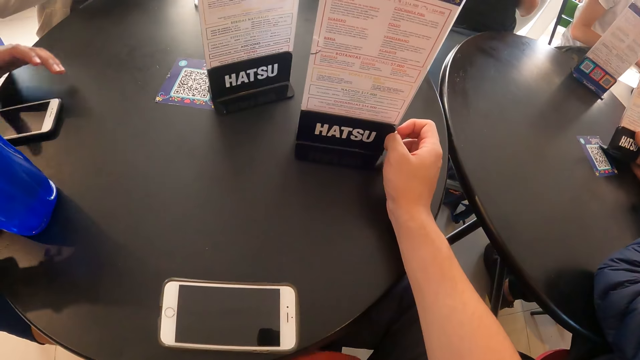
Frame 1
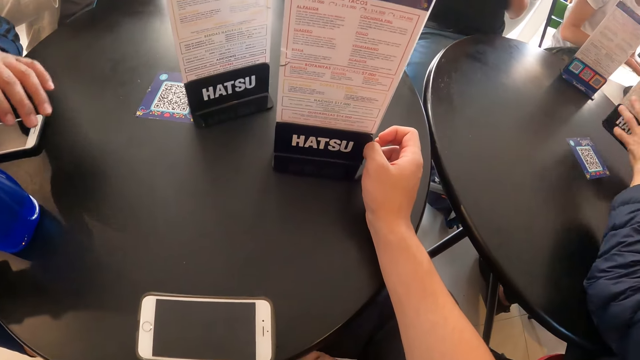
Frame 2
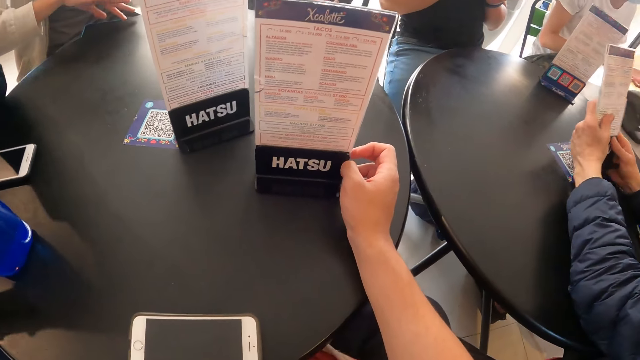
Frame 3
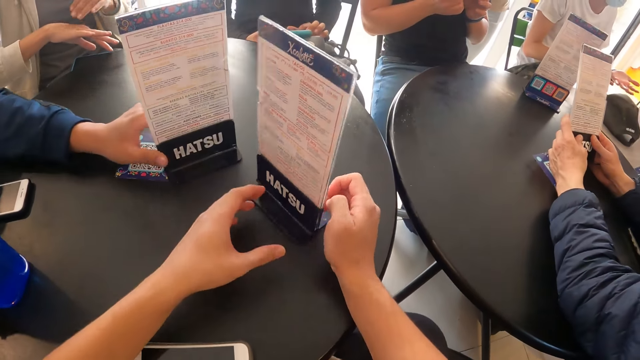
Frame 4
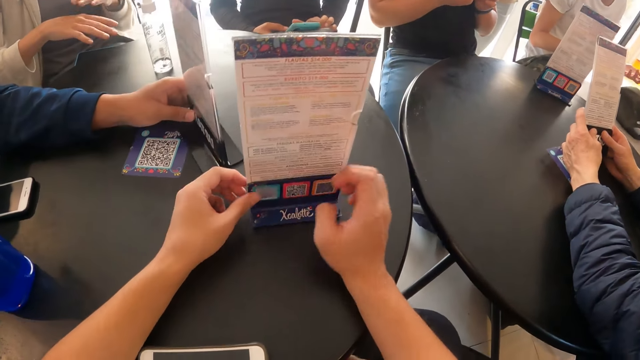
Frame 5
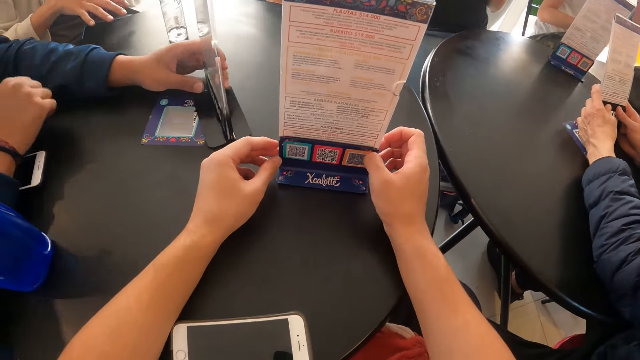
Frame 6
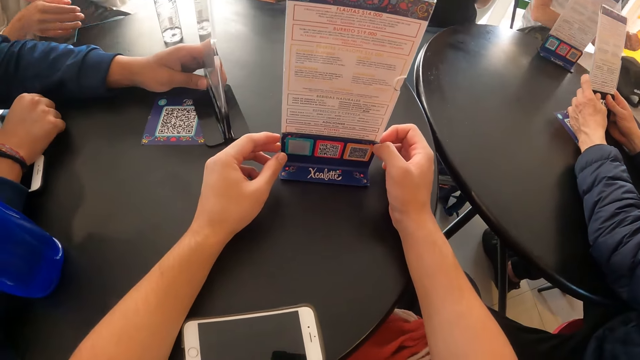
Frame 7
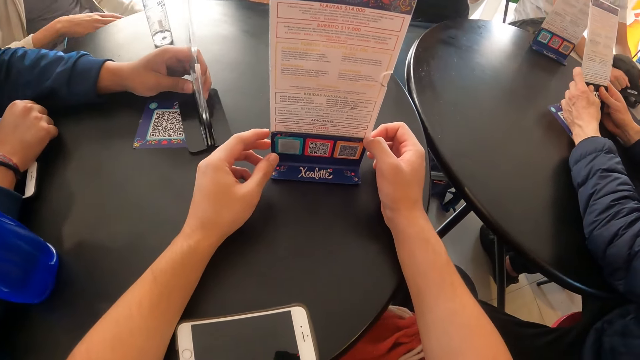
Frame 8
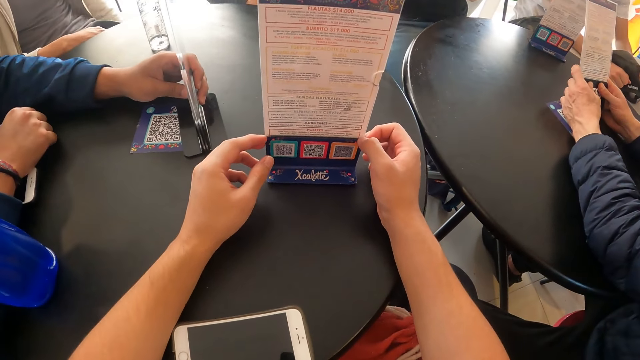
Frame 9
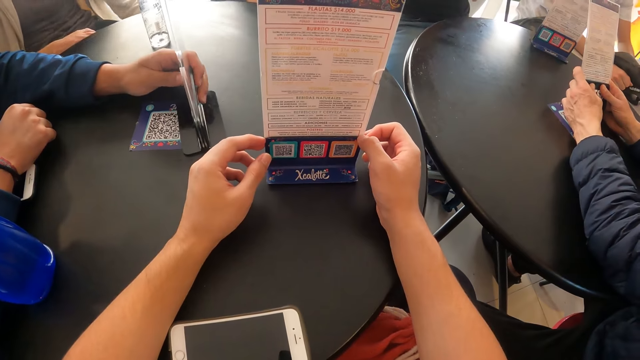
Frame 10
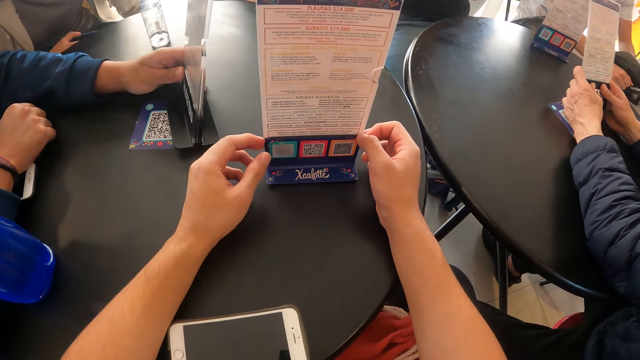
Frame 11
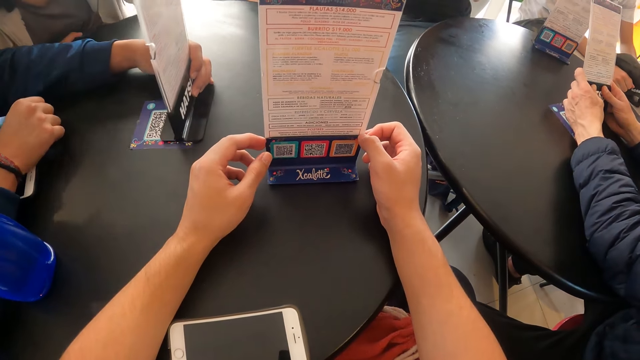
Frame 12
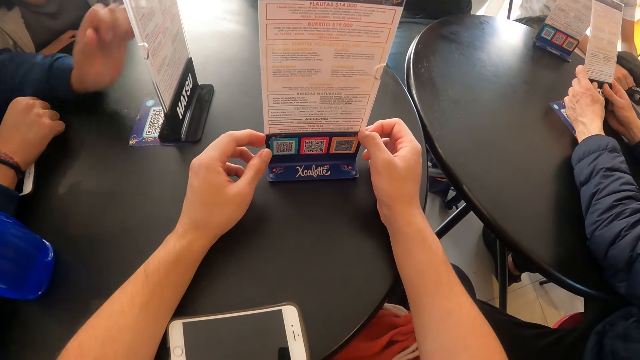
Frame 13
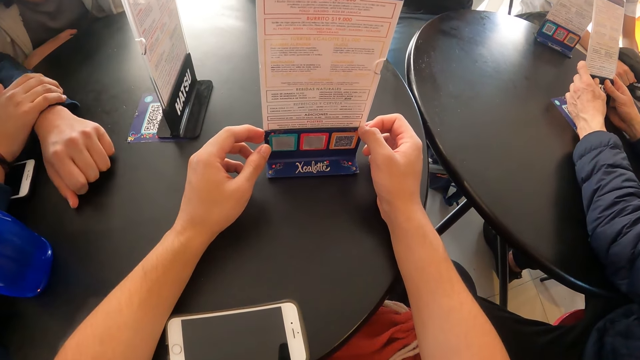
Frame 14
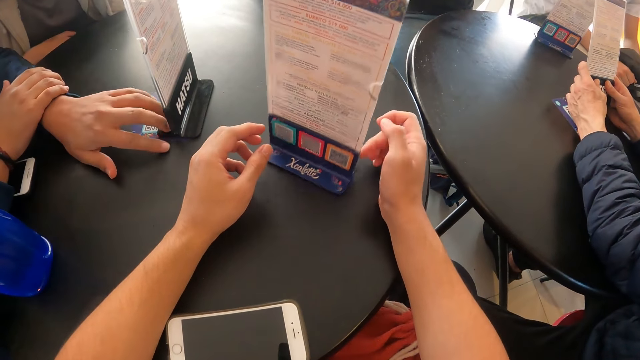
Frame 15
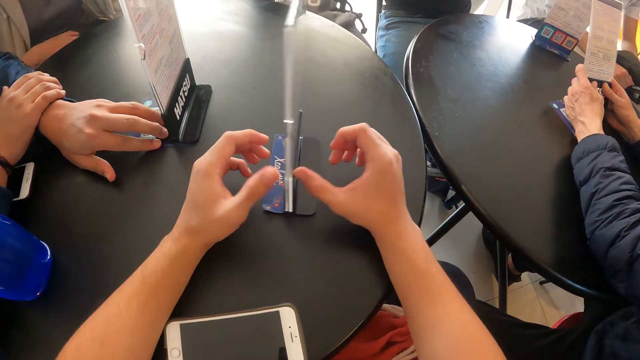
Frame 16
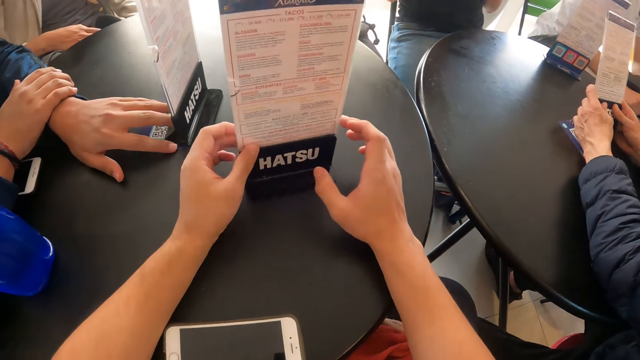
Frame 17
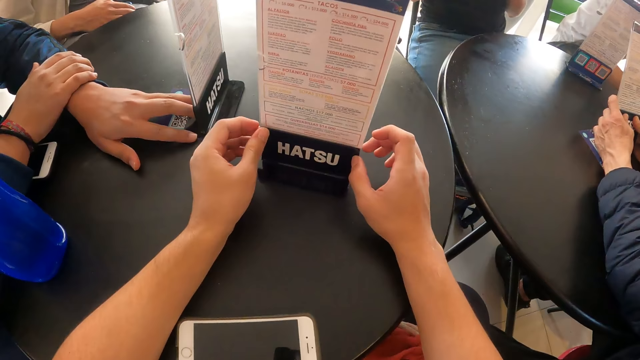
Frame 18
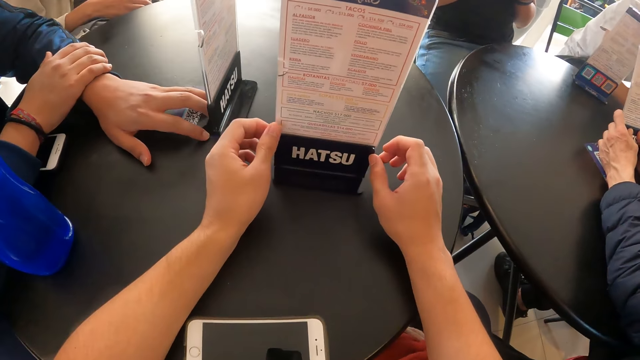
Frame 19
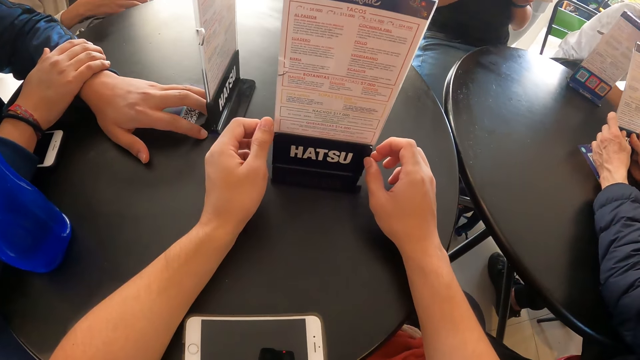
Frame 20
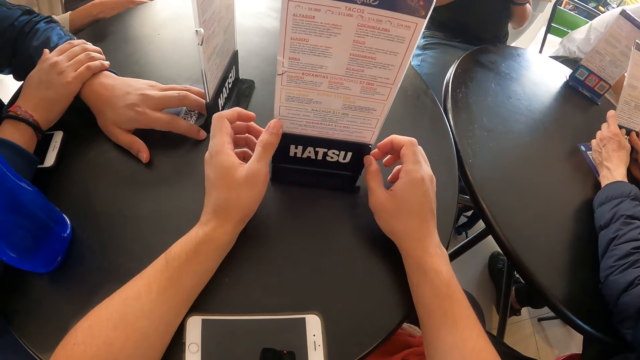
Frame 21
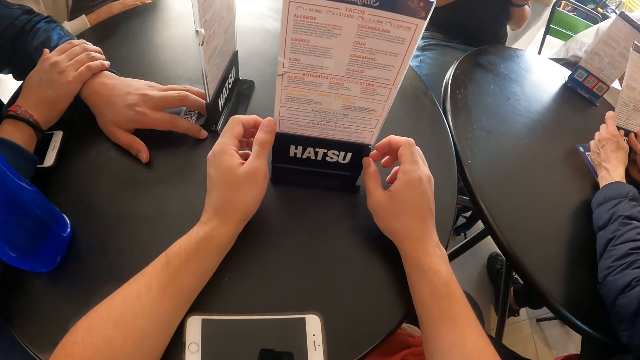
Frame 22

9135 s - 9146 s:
The camera wearer adjusts the table menu on the table with both hands. The man adjusts the table menu on the table with his left hand. The camera wearer turns the menu round. He adjusts the table menu on the table with his right hand. He adjusts the table menu on the table with both hands.

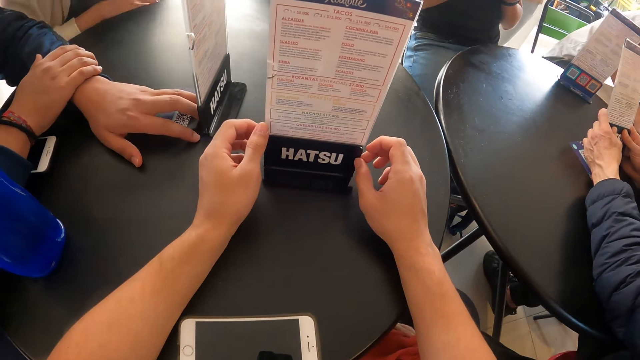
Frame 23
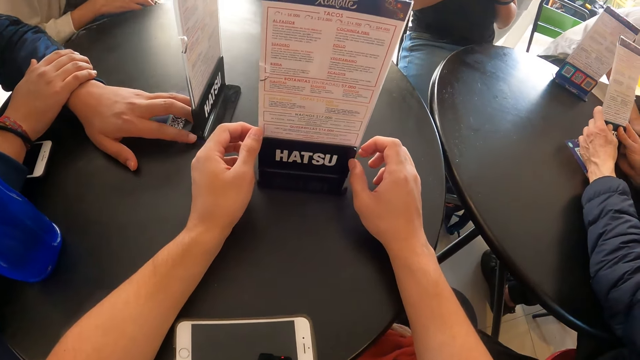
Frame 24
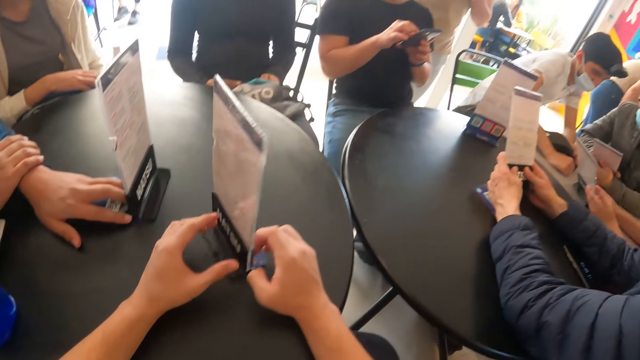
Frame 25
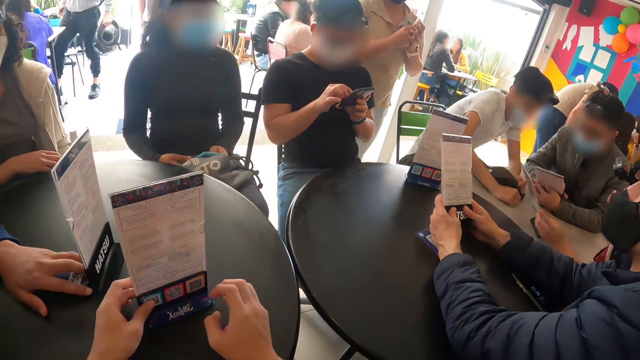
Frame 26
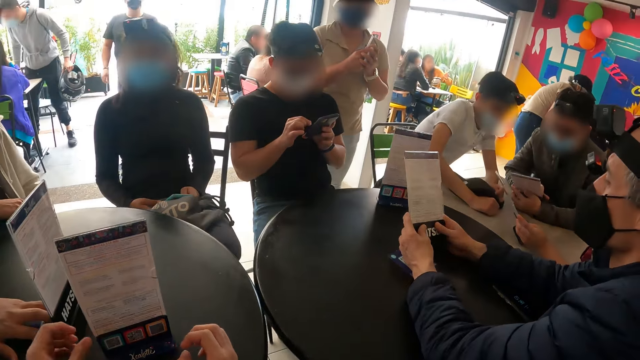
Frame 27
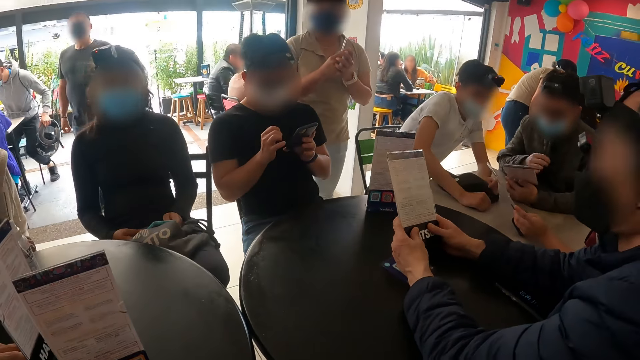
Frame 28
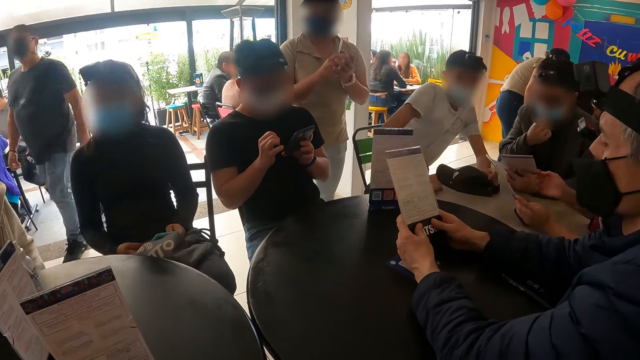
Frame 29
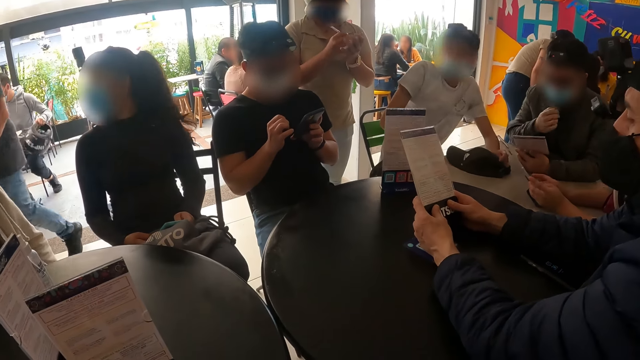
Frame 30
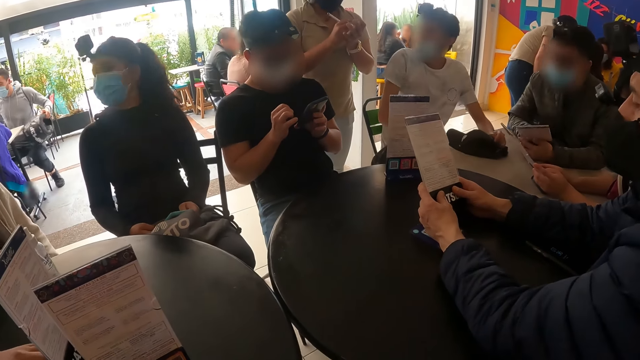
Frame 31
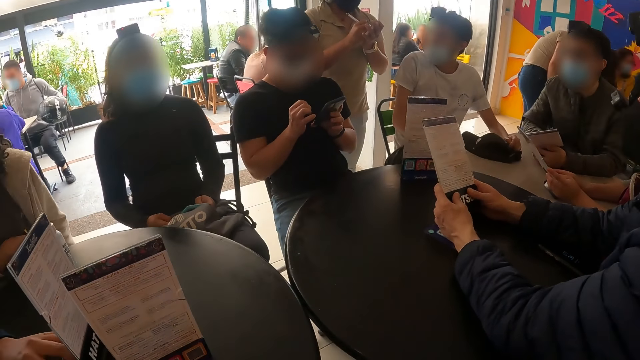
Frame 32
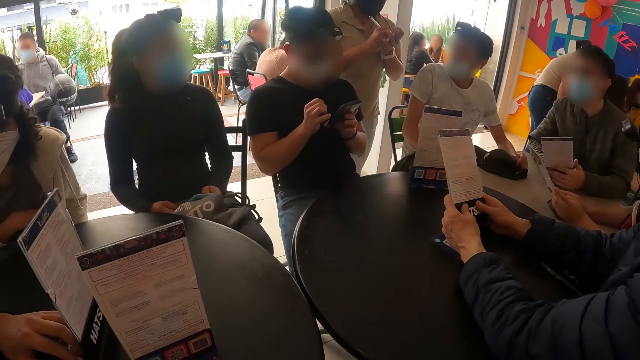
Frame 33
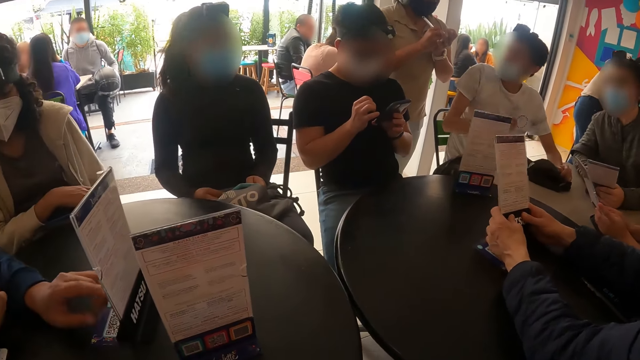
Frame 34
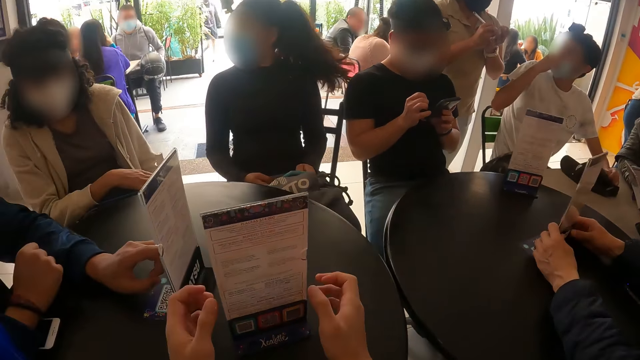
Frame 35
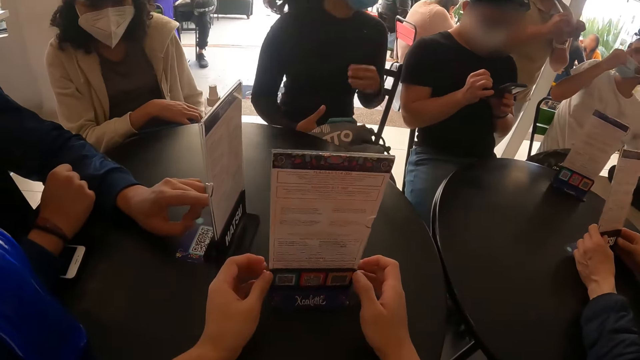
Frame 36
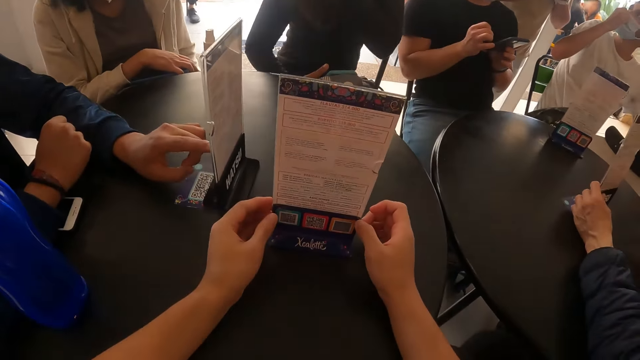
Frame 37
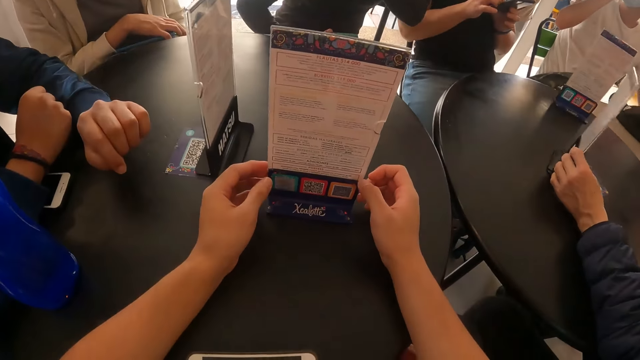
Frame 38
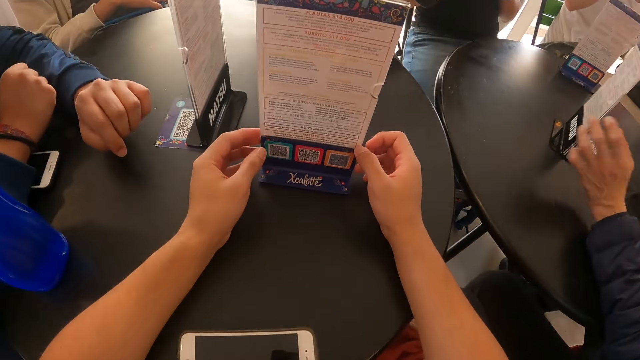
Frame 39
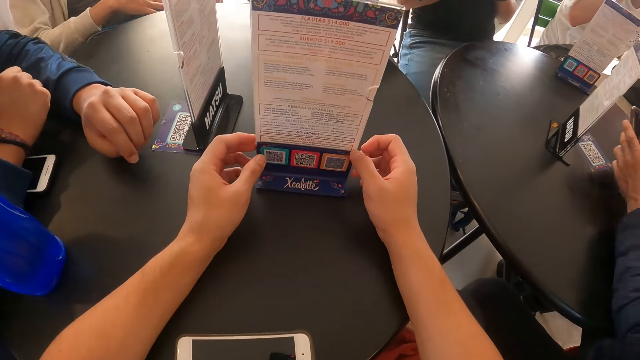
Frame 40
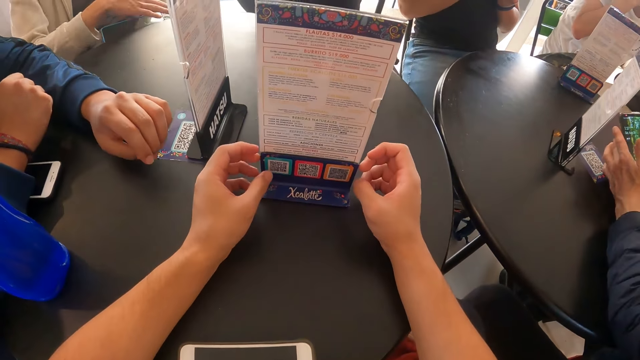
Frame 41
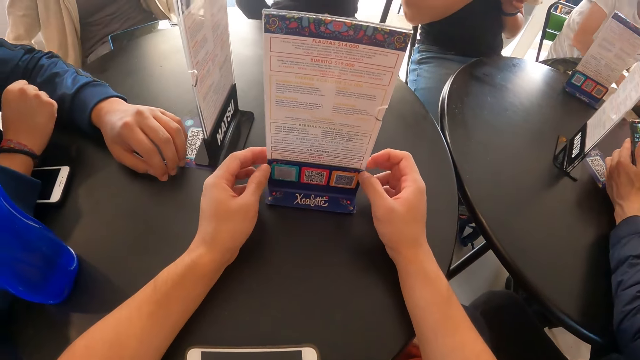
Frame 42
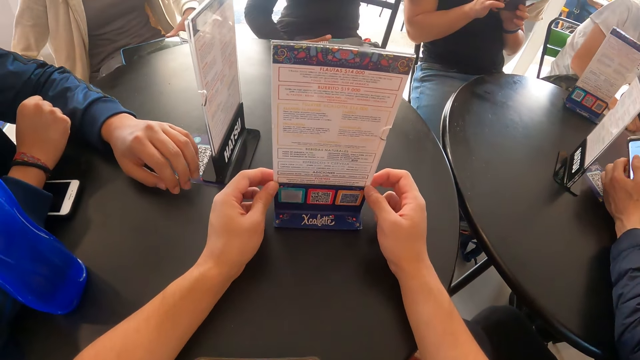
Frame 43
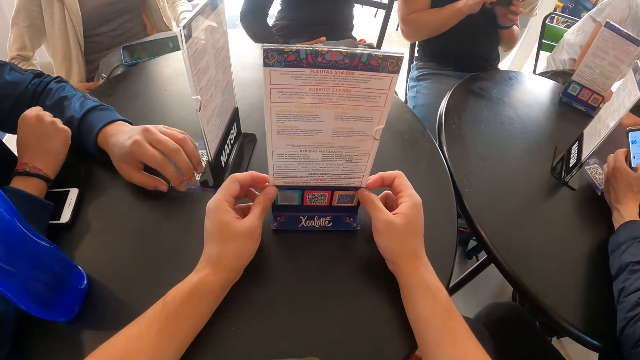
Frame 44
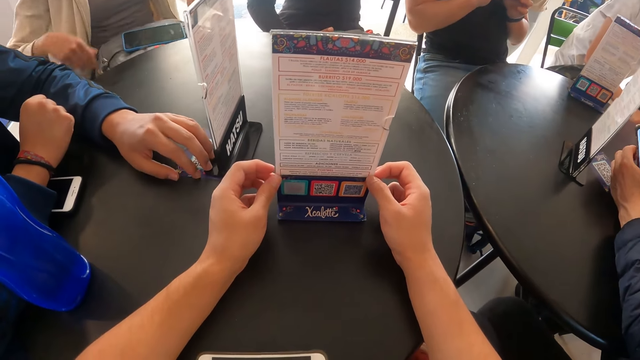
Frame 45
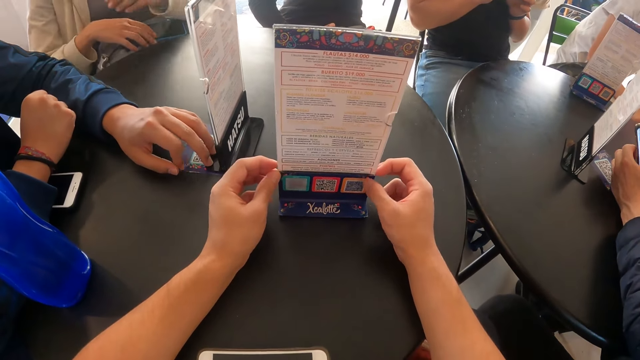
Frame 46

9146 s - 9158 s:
A man interacts with another man. A person scrolls the phone. Another person scrolls the phone. The other man interacts with a waiter. A third man interacts with a woman. A third person talks to a fourth person. A fourth man adjusts the table menu on the table with his left hand. The fourth man operates the phone with both hands. A fifth person scrolls the phone.
